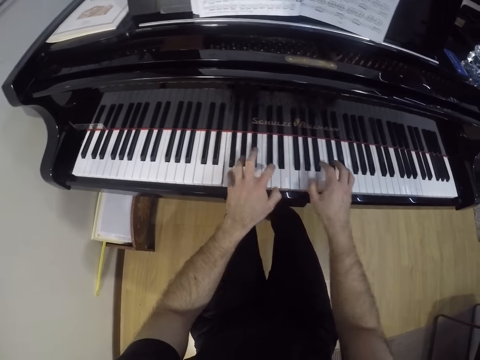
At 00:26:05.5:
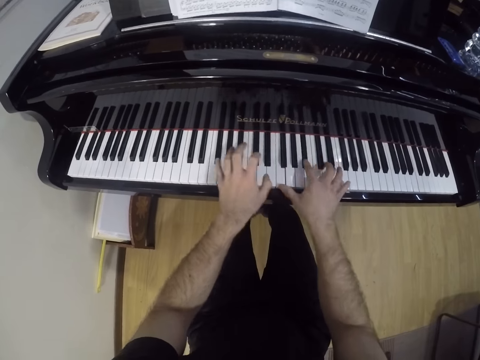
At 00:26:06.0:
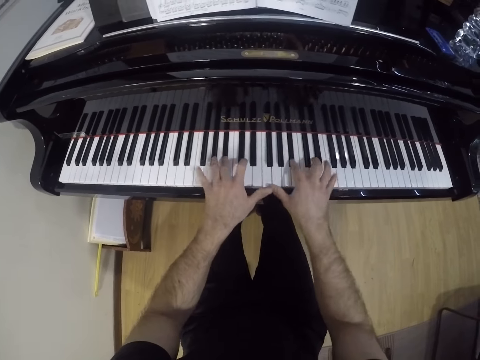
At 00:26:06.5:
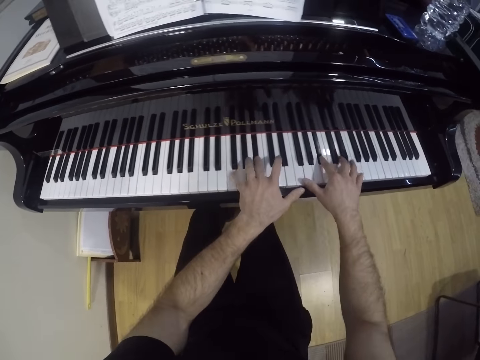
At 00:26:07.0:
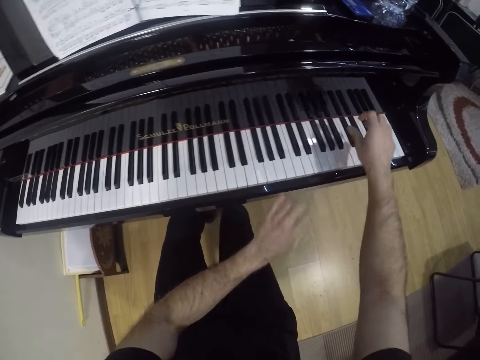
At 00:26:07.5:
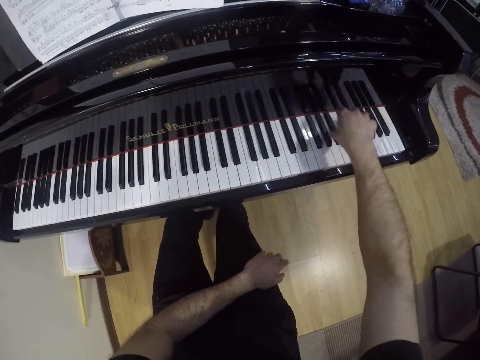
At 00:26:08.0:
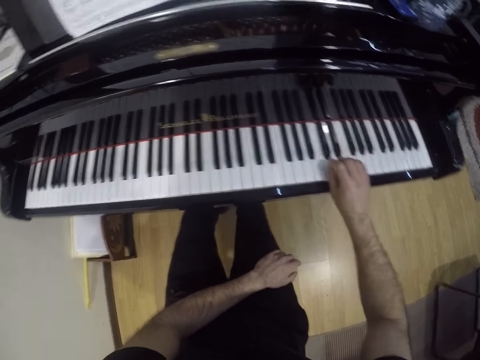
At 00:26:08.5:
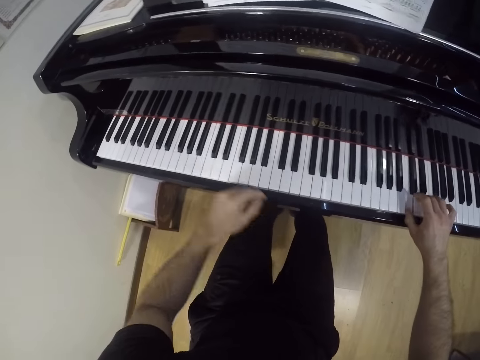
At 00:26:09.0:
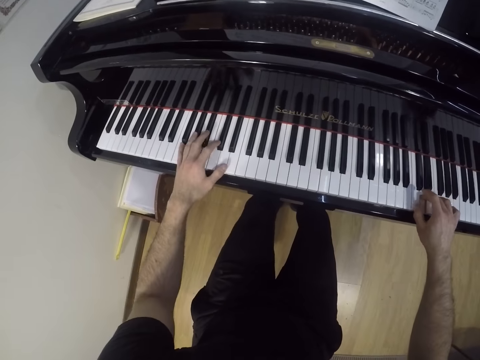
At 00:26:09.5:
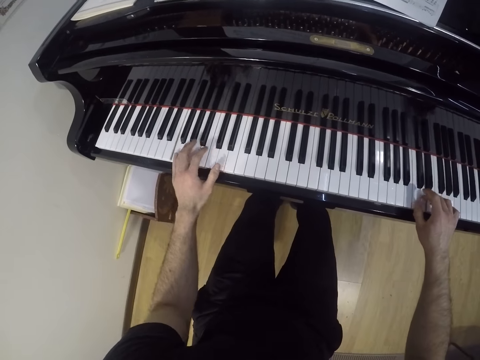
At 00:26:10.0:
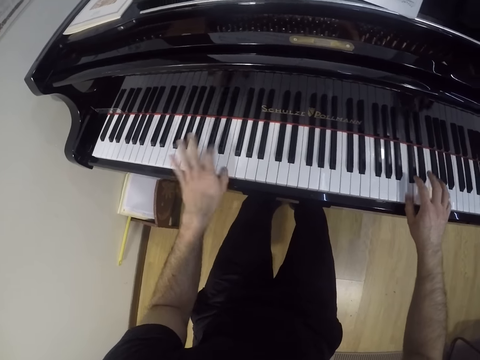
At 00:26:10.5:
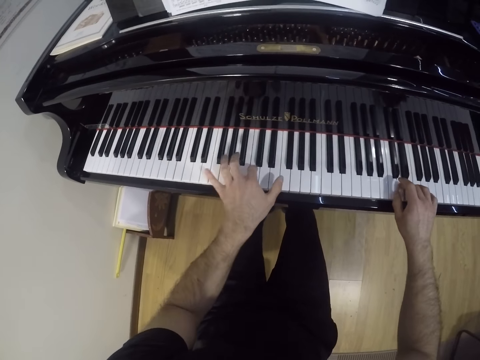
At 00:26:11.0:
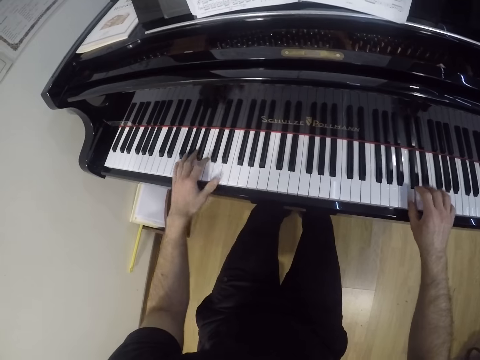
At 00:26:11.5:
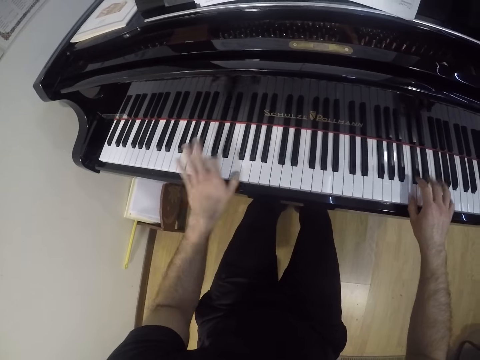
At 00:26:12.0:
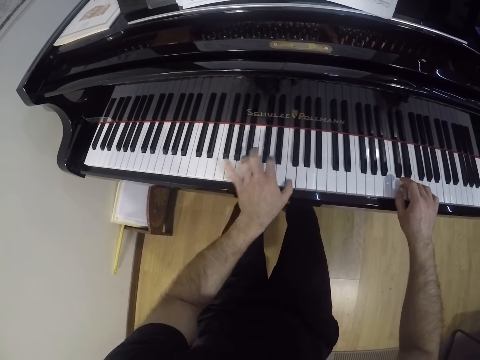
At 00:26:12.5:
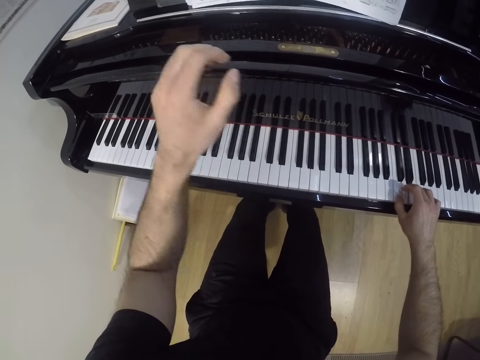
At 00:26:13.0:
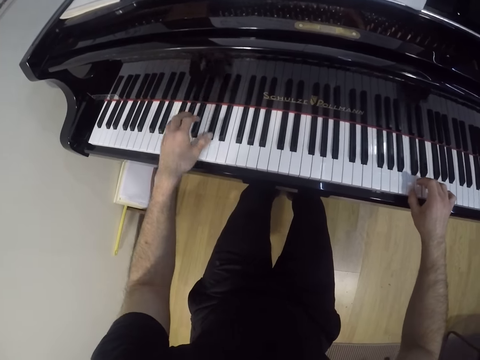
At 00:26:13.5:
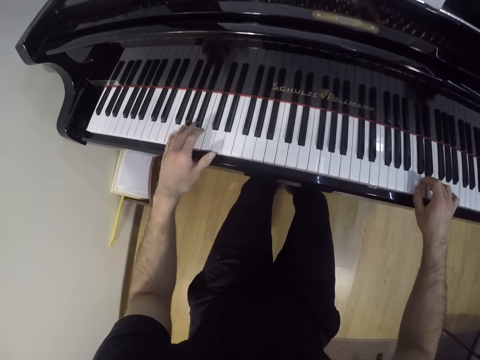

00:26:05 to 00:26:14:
The camera wearer plays the piano with his right hand. He plays the piano with both hands.

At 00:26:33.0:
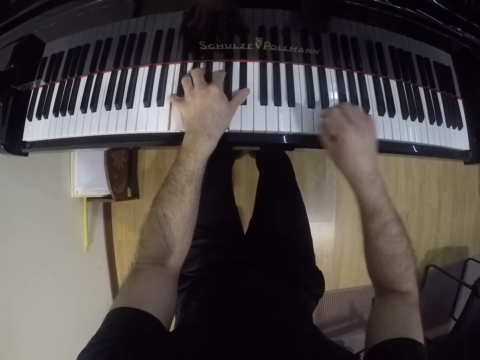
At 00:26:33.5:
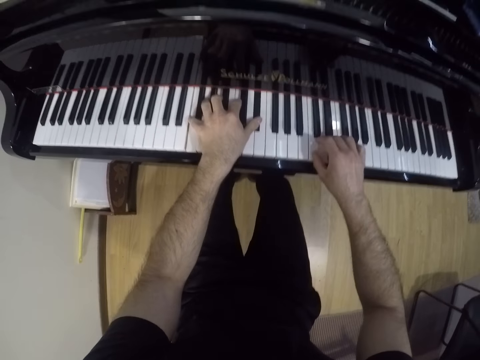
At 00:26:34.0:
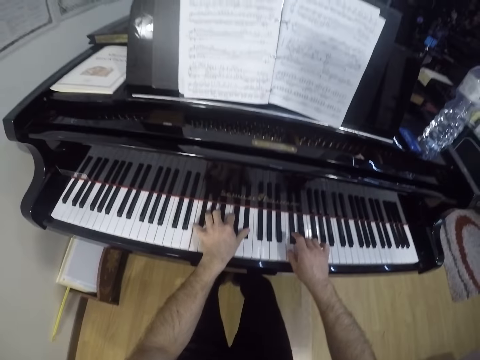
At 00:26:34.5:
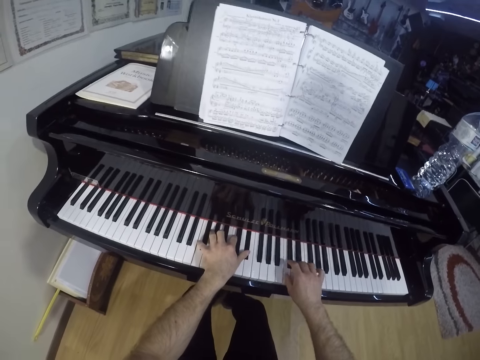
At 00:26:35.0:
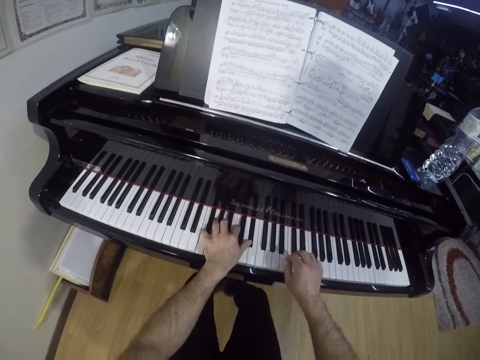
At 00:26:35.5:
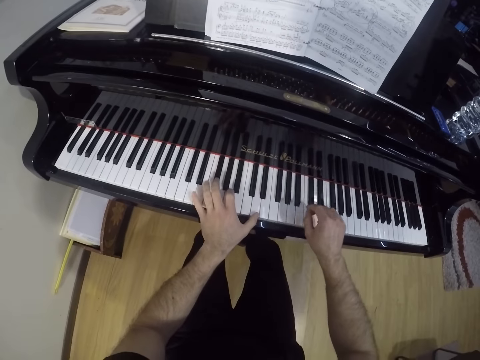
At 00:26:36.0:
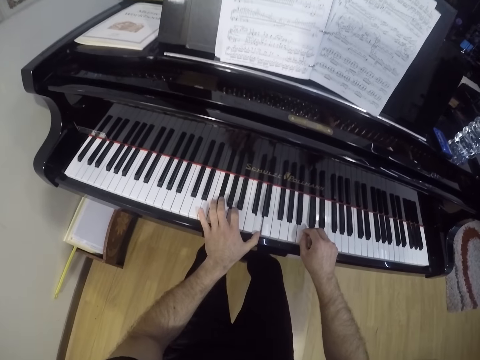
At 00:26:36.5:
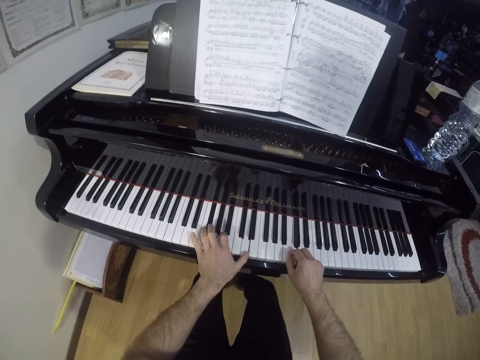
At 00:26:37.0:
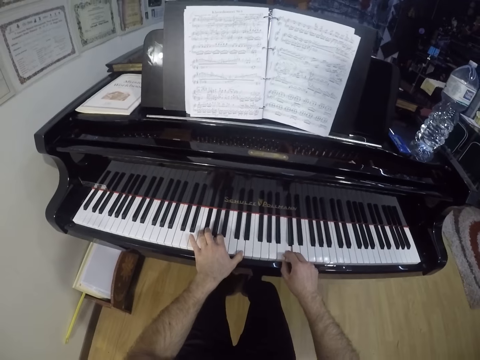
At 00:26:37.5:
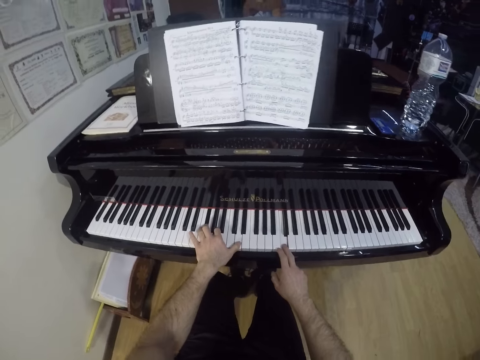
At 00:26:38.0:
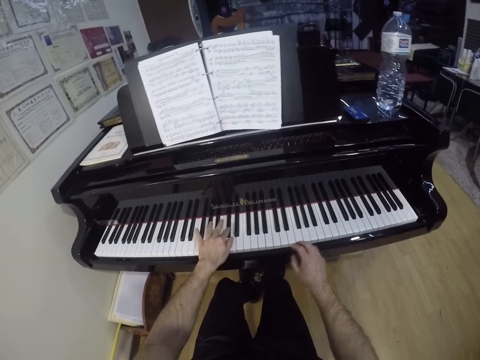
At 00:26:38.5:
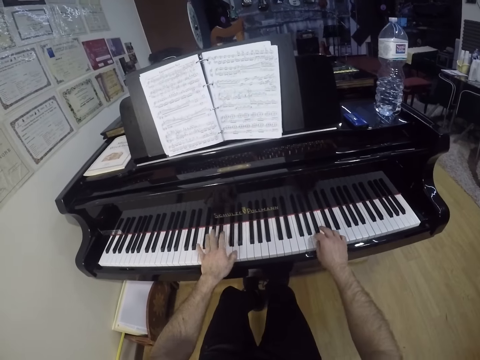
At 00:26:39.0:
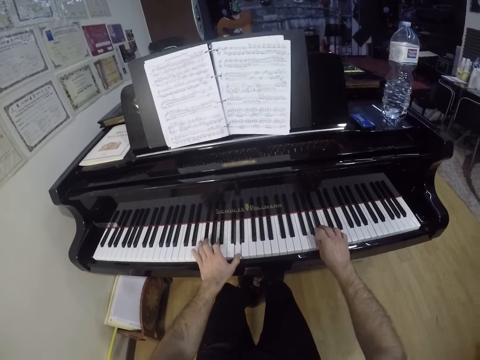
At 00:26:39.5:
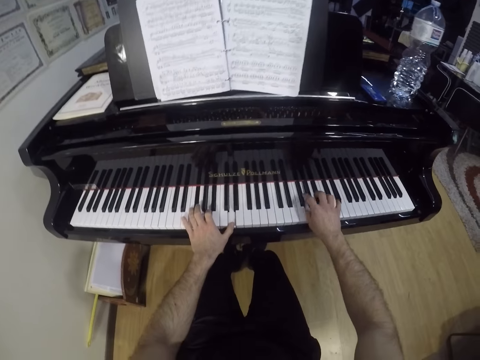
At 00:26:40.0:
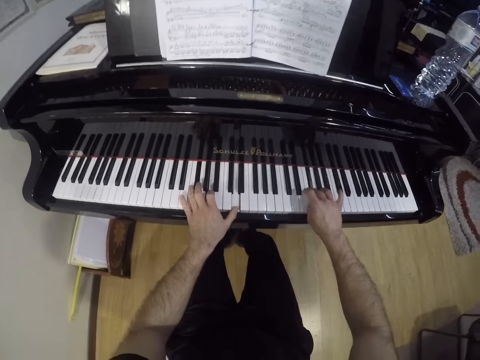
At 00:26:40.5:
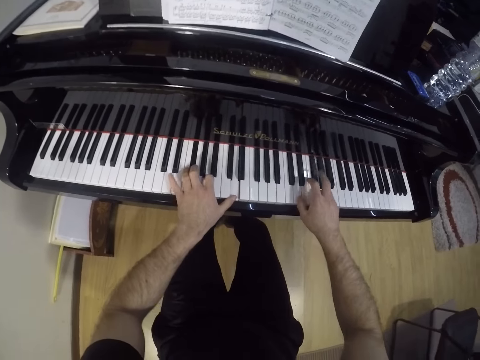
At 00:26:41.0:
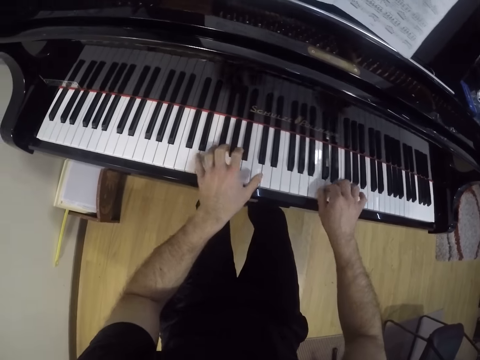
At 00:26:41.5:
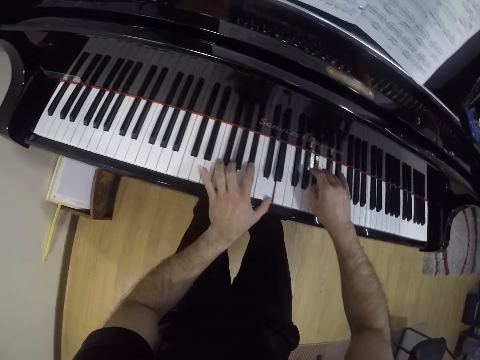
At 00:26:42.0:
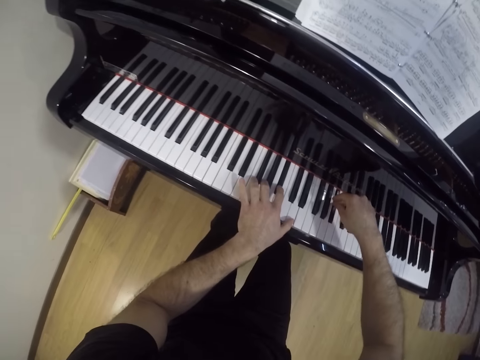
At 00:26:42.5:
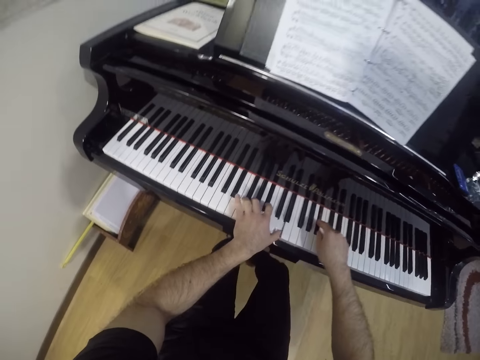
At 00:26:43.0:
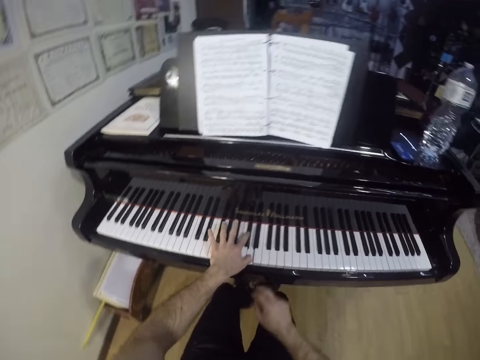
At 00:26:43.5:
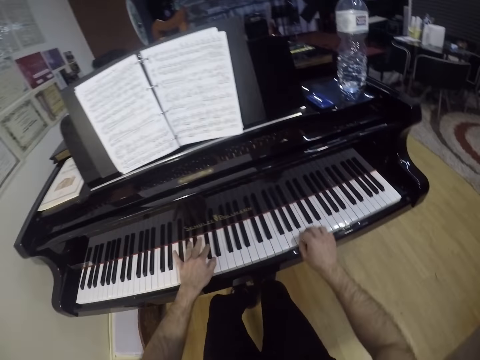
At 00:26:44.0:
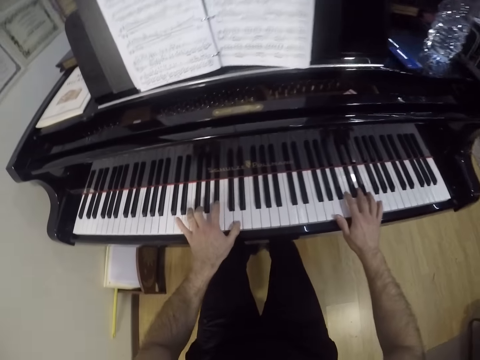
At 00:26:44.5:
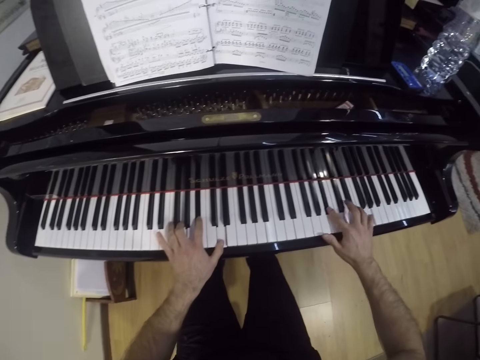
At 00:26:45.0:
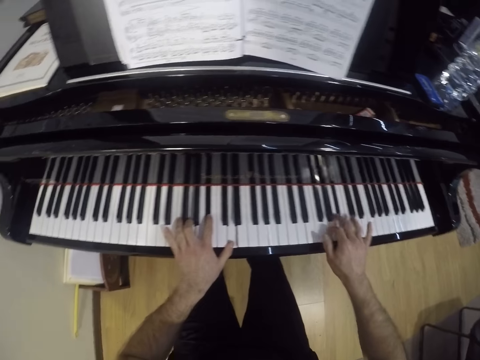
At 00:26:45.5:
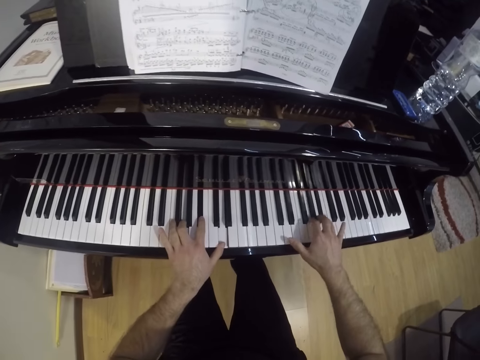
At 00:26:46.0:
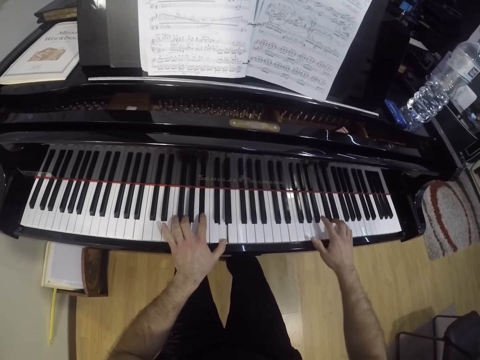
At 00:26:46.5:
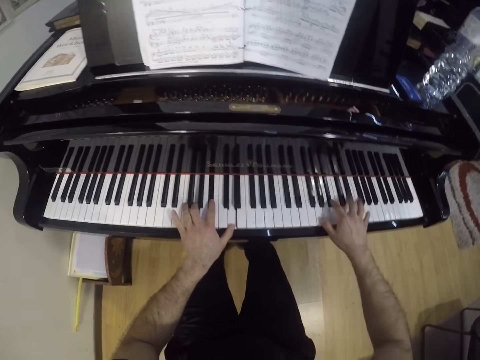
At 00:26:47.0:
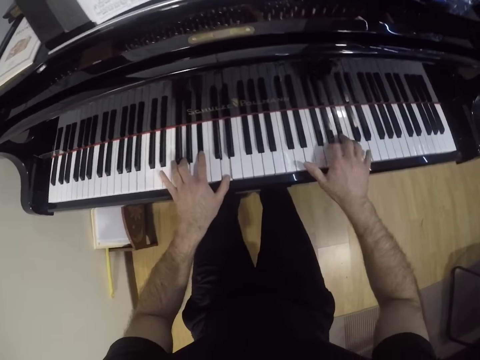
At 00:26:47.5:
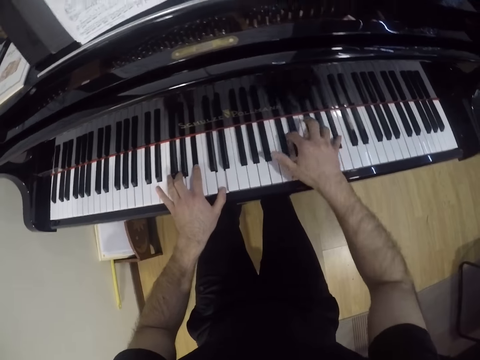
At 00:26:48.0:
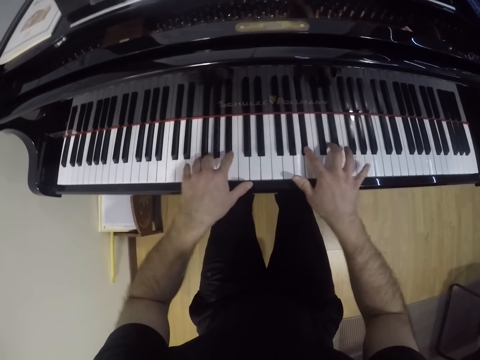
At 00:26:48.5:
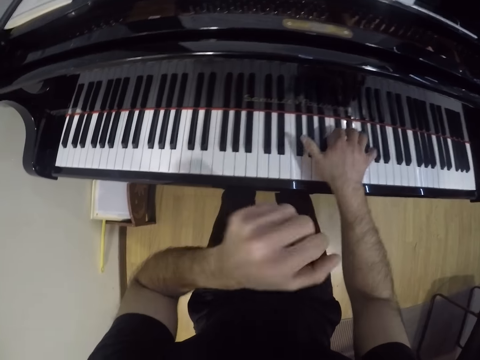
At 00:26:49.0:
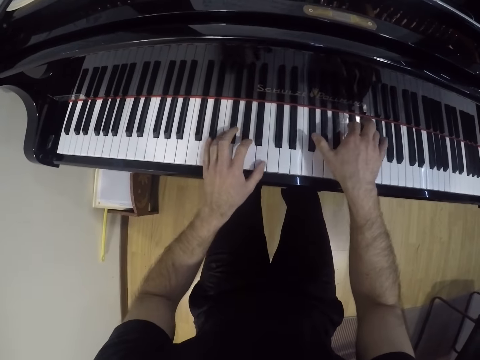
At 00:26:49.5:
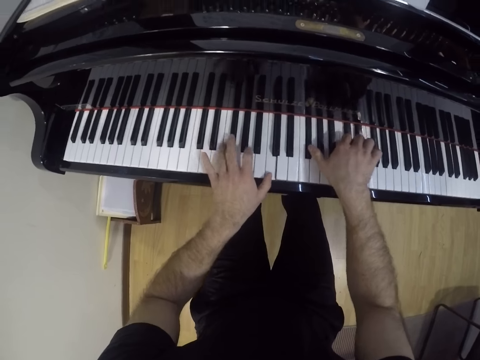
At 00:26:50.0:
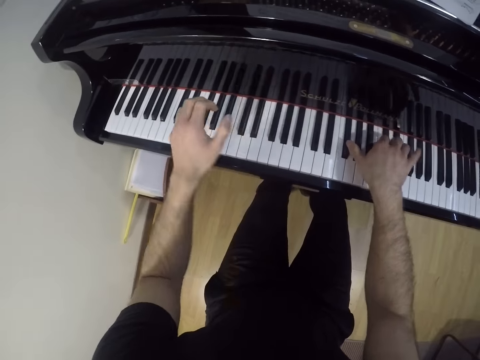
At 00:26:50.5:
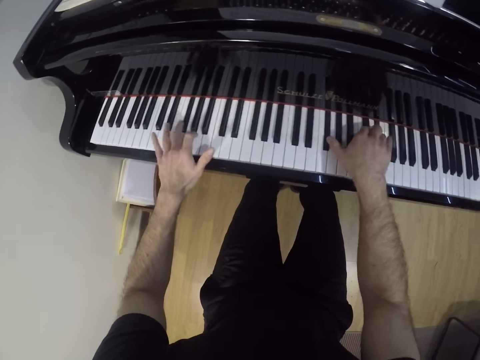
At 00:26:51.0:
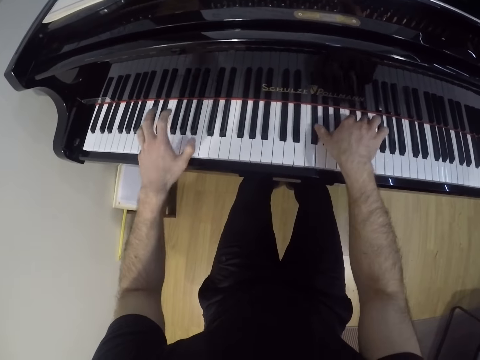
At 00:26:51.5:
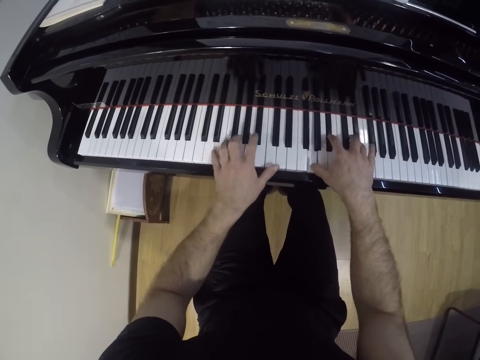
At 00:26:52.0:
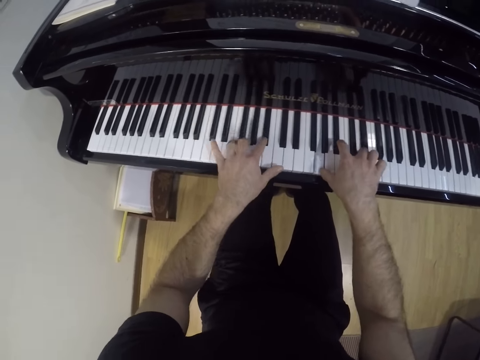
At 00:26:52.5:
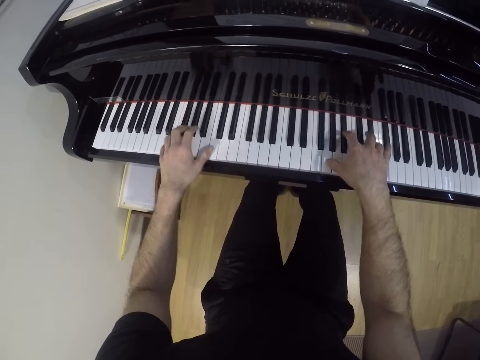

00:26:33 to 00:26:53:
The camera wearer reads a piano book. They play the piano. They read the piano book. They play the piano.
